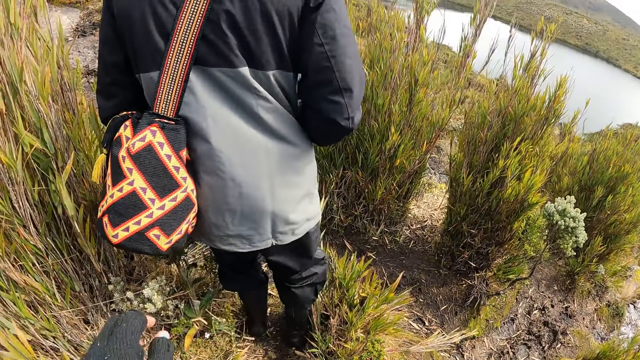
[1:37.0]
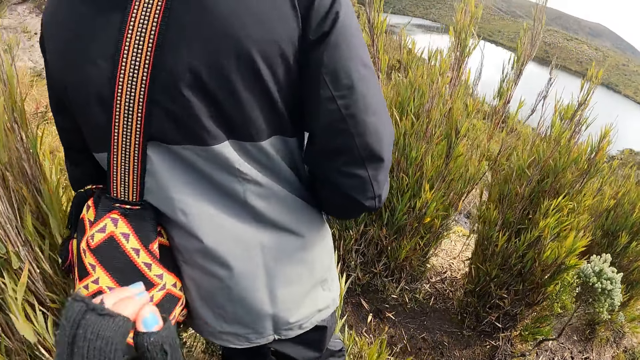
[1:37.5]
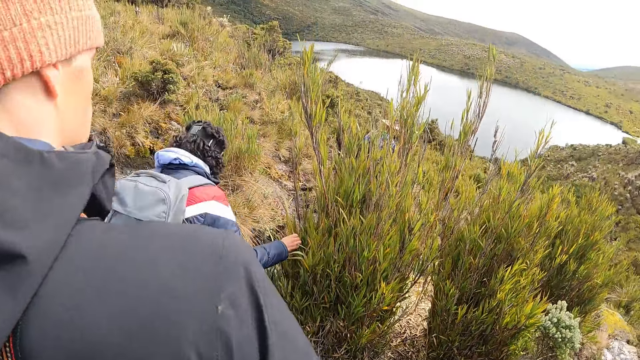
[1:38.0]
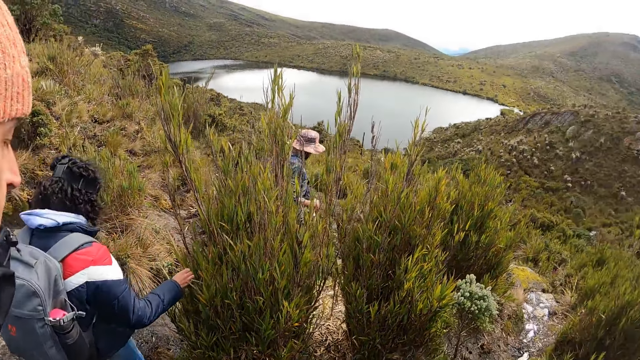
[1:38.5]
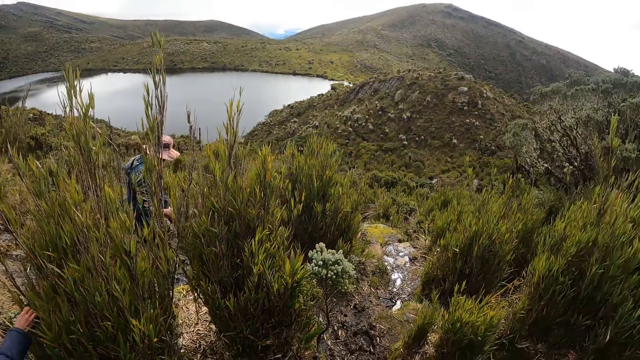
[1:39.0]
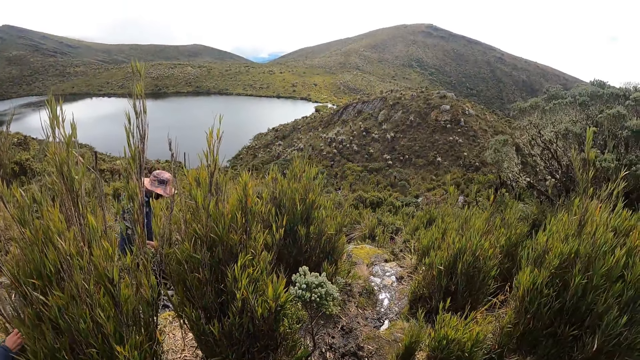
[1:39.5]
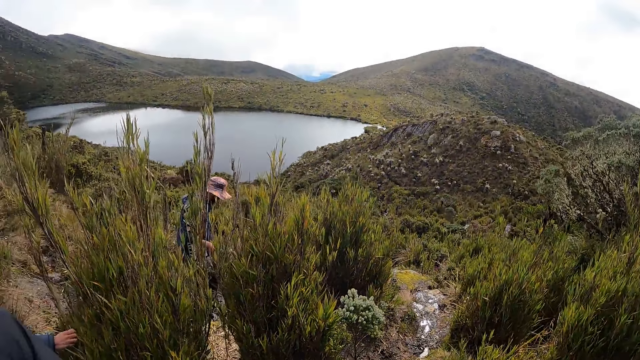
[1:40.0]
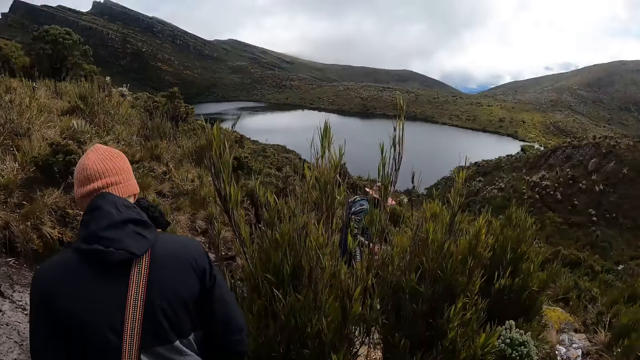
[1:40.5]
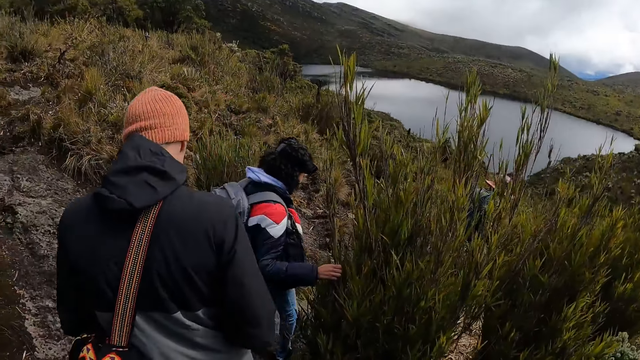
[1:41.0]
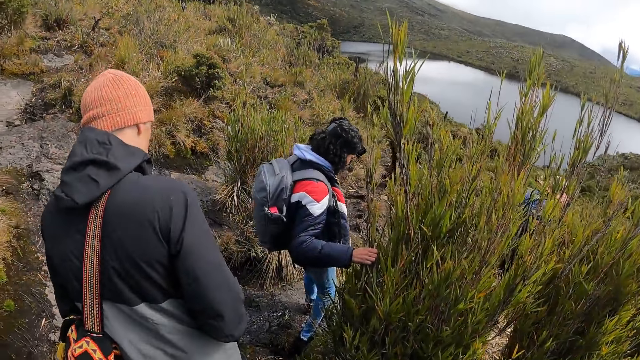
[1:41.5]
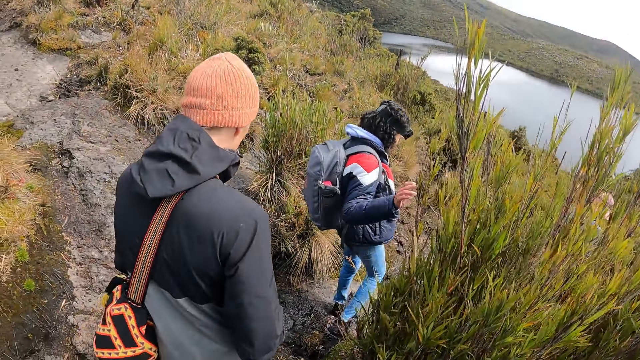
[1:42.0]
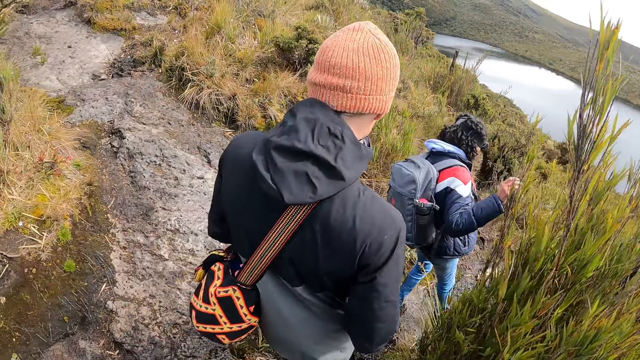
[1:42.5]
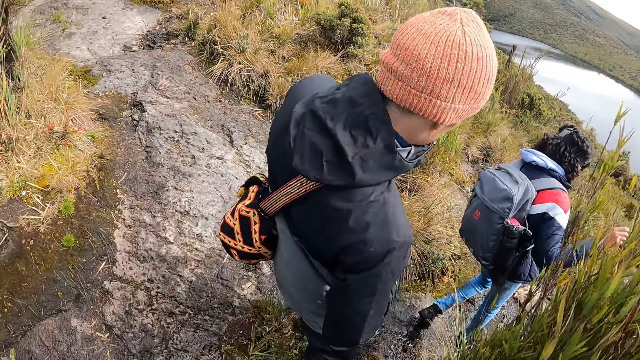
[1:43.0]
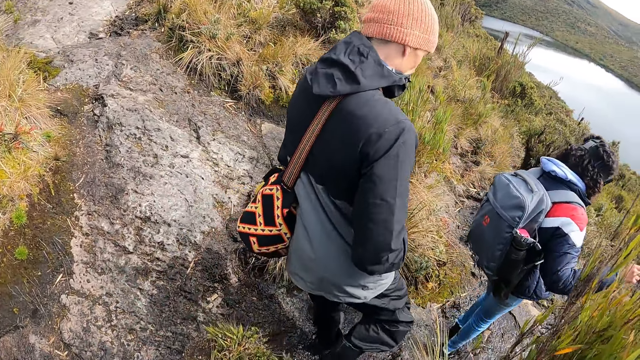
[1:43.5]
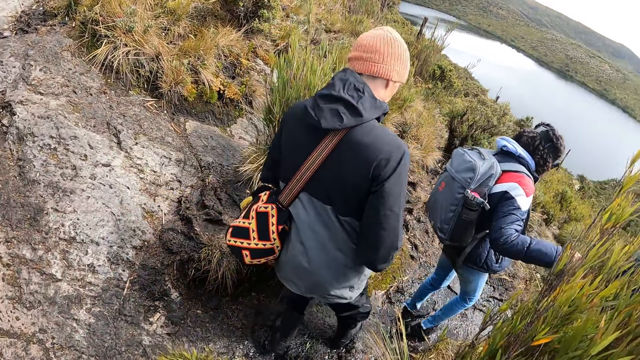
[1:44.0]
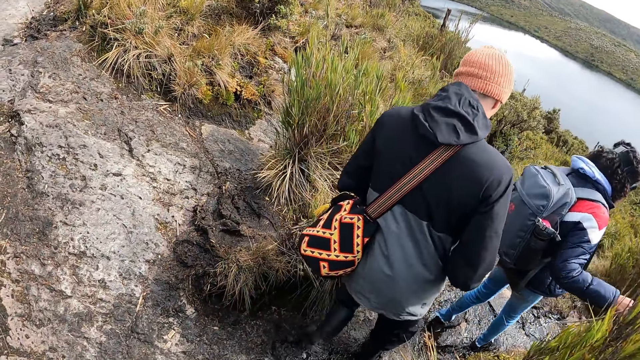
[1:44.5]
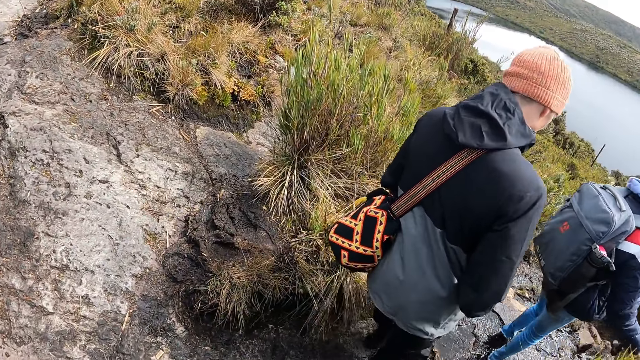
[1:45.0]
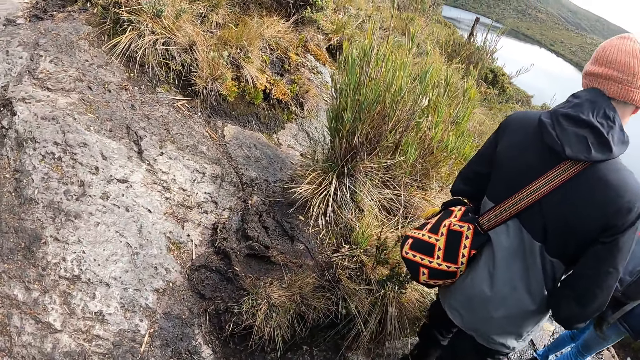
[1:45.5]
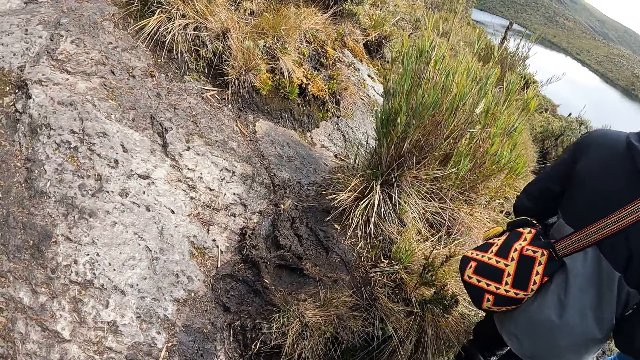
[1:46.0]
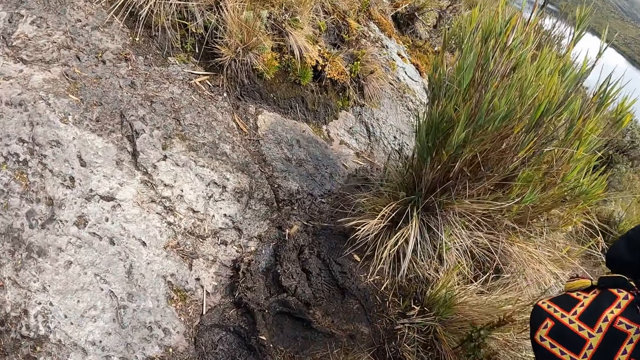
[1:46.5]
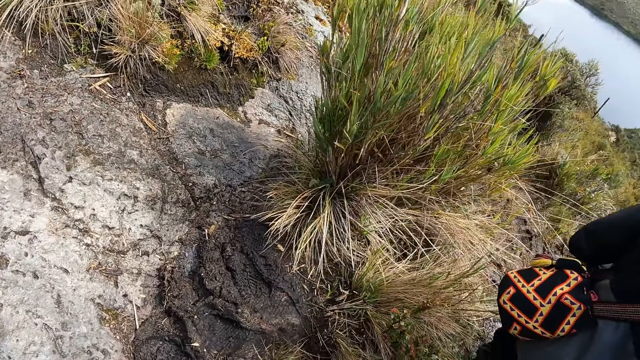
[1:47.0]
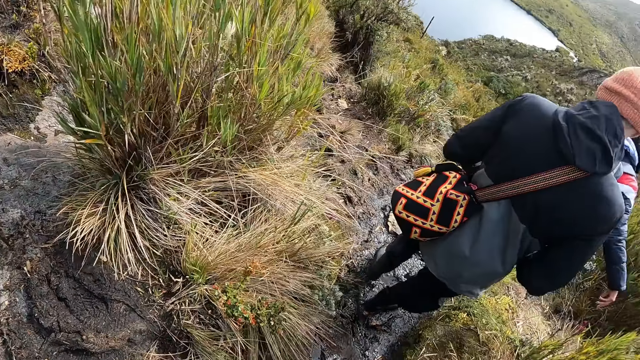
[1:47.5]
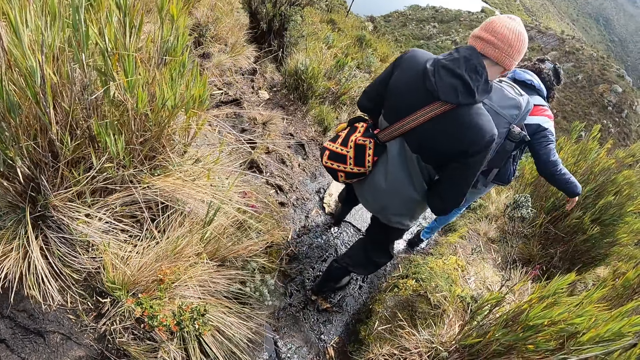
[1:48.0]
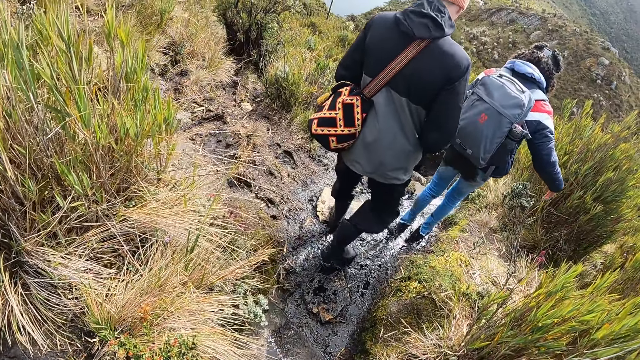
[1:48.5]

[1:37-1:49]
The camera wearer stretches his hand.

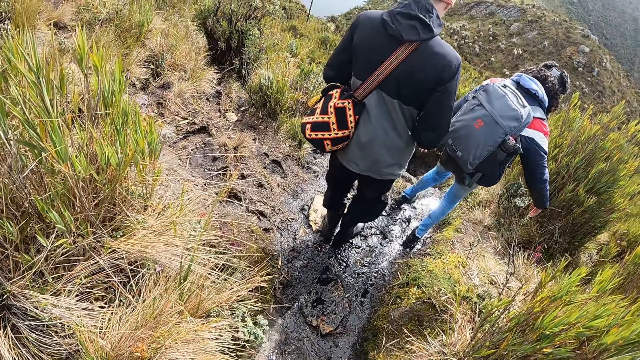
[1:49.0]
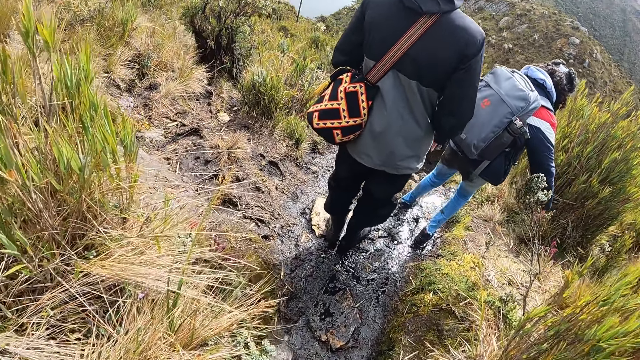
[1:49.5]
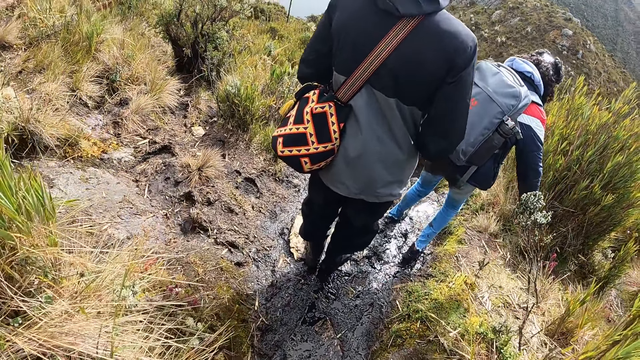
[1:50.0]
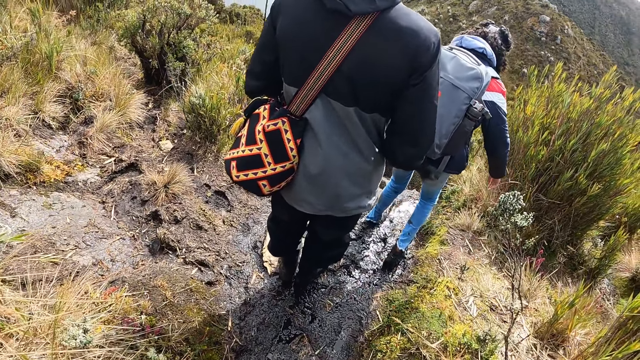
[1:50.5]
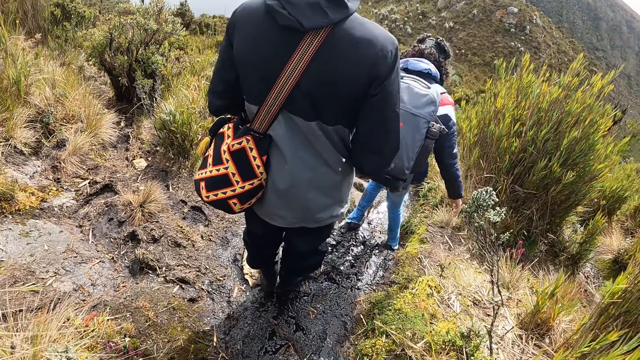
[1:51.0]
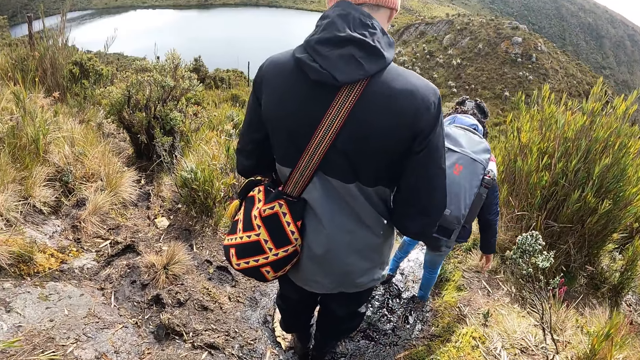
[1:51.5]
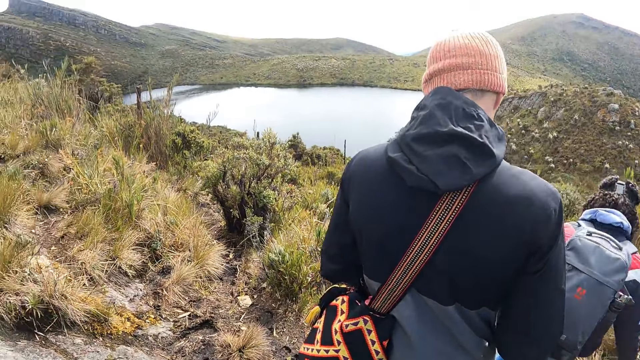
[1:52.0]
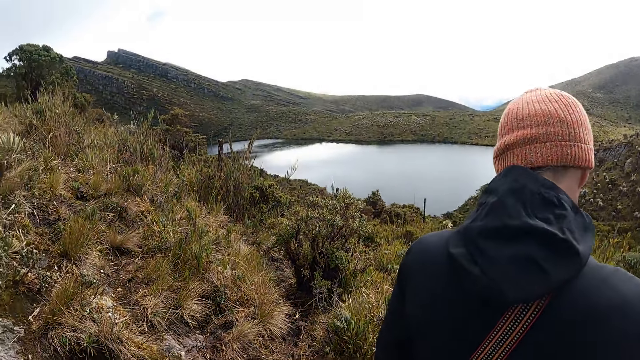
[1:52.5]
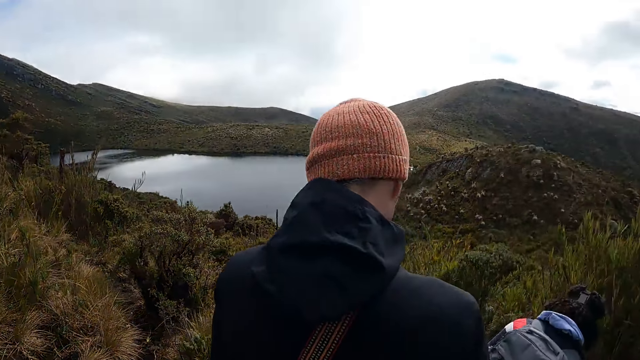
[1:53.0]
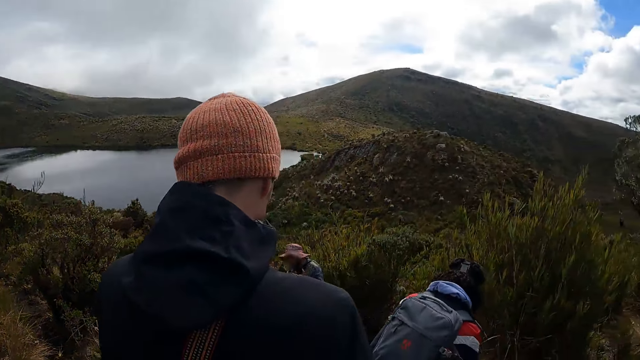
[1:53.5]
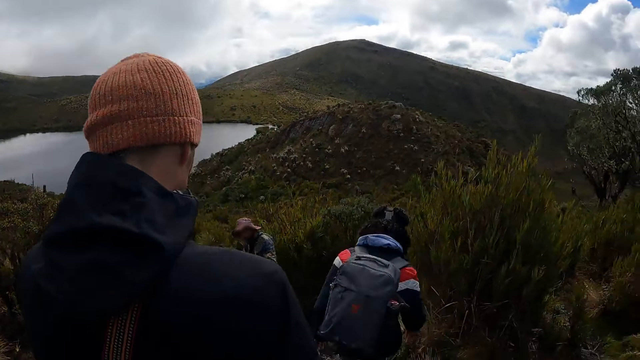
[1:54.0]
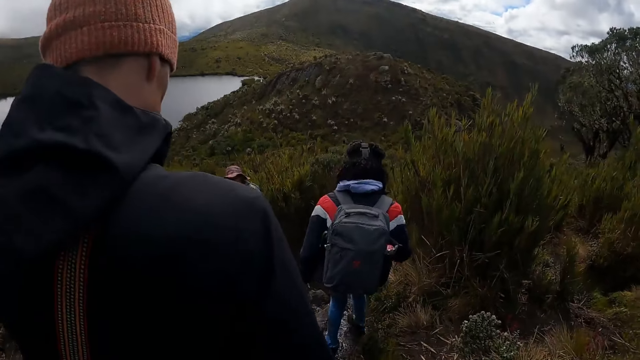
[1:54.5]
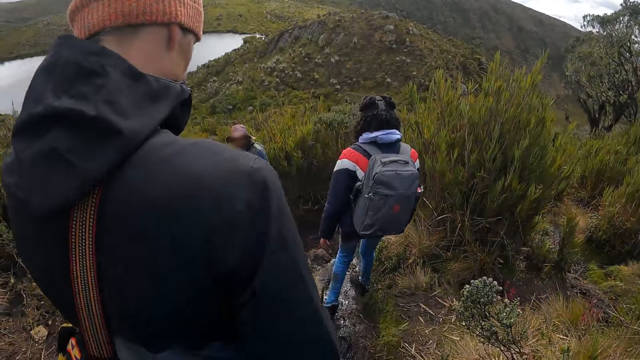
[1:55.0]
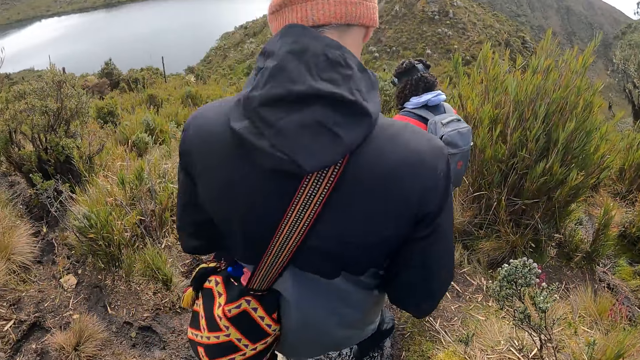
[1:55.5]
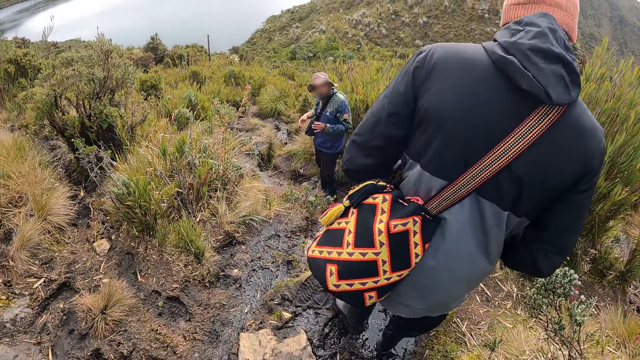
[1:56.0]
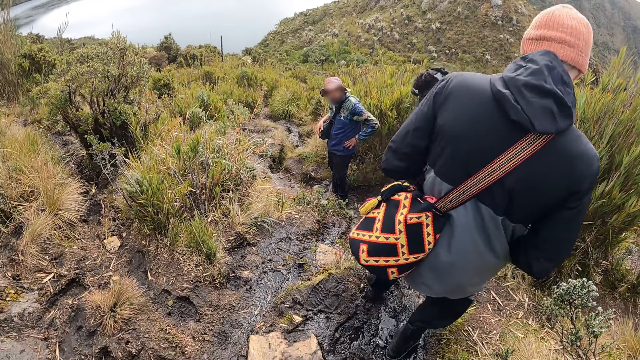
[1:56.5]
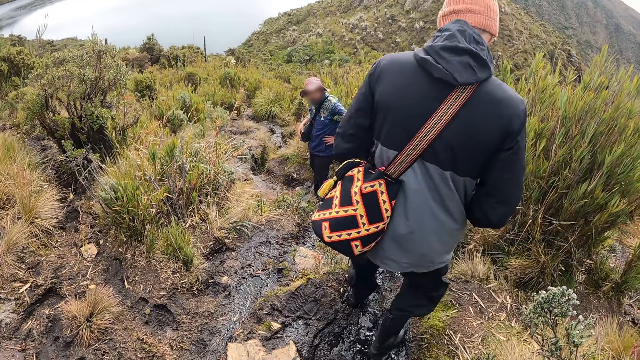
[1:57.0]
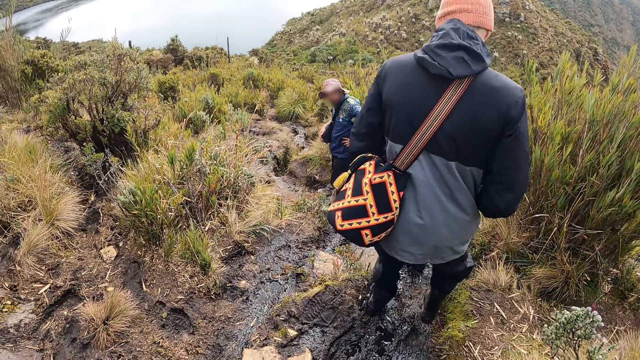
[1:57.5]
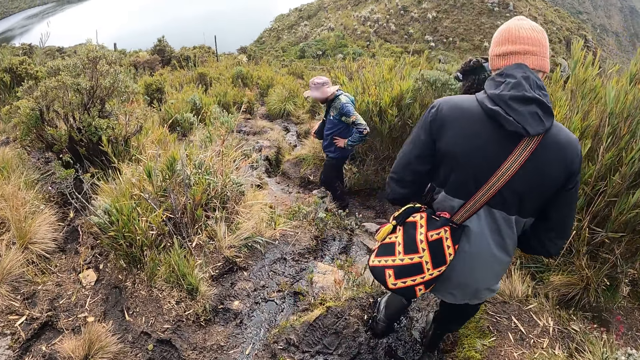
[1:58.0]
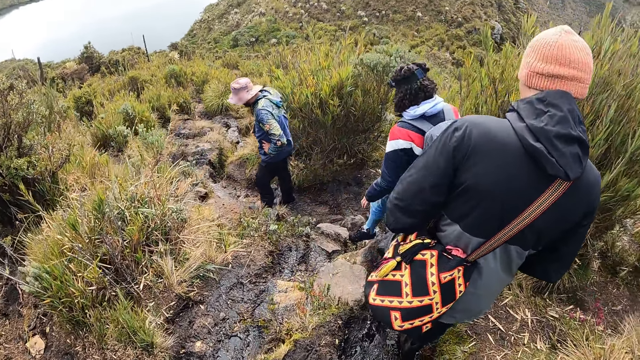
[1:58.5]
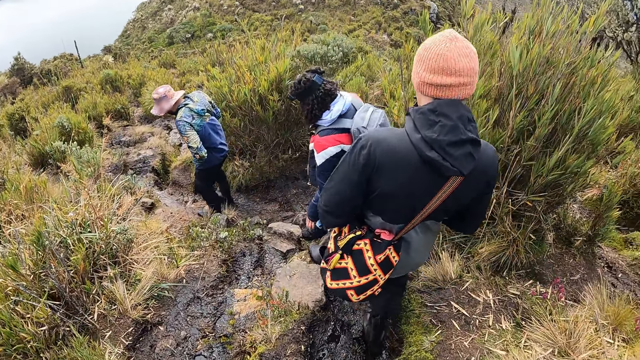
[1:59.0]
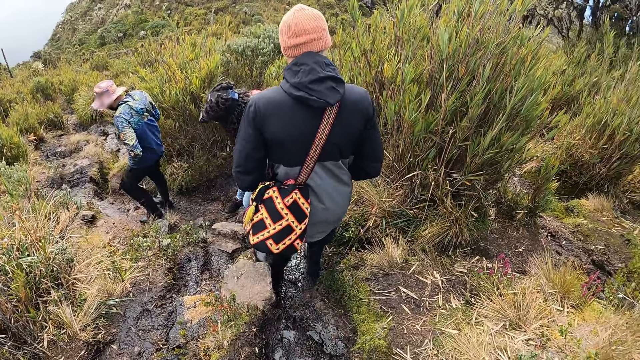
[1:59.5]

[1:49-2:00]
A man puts his hand on his waist.
